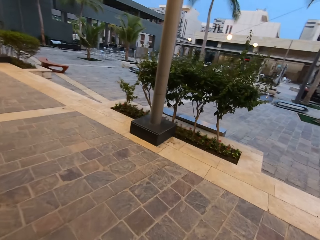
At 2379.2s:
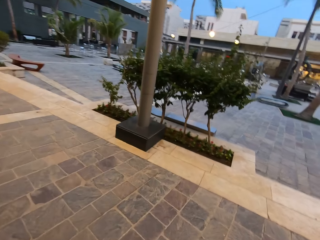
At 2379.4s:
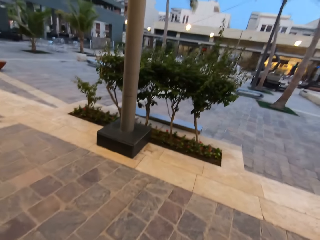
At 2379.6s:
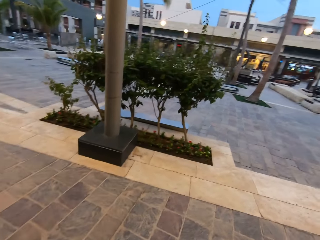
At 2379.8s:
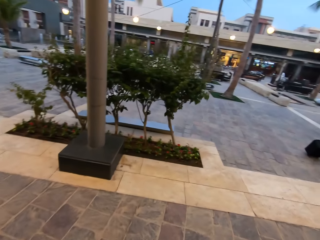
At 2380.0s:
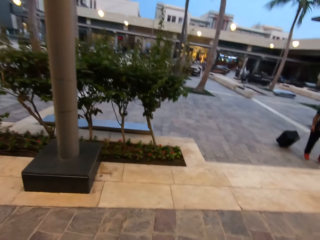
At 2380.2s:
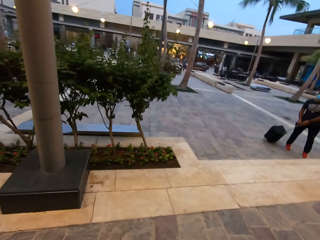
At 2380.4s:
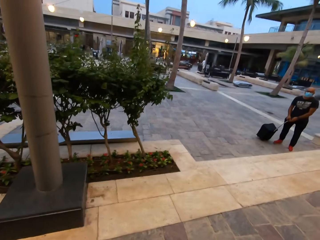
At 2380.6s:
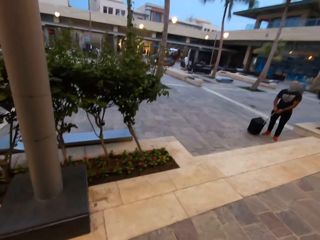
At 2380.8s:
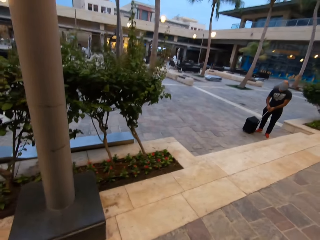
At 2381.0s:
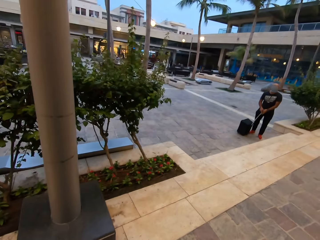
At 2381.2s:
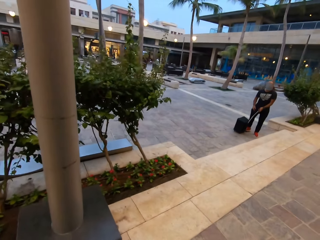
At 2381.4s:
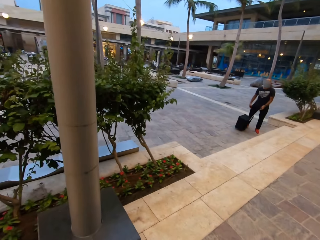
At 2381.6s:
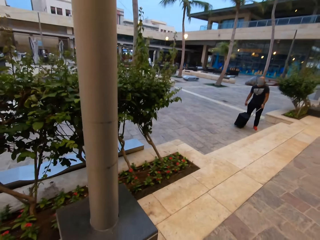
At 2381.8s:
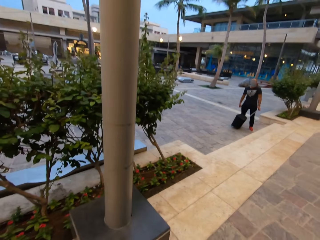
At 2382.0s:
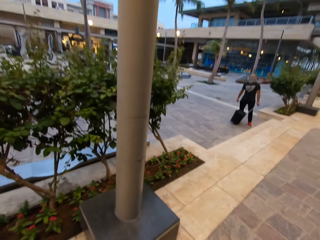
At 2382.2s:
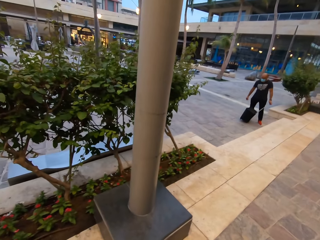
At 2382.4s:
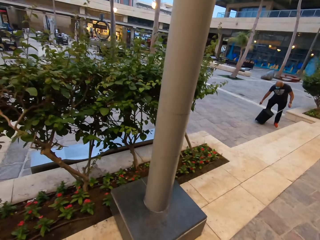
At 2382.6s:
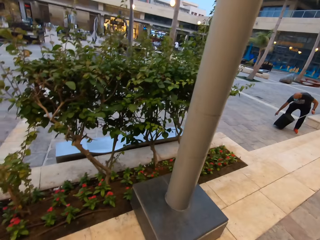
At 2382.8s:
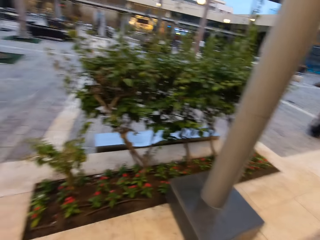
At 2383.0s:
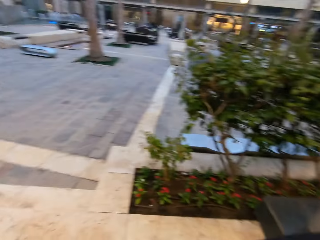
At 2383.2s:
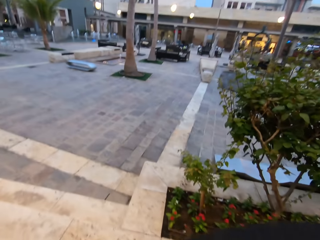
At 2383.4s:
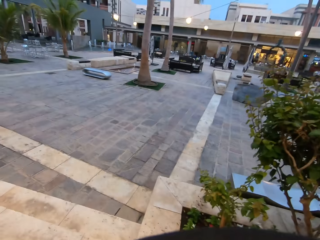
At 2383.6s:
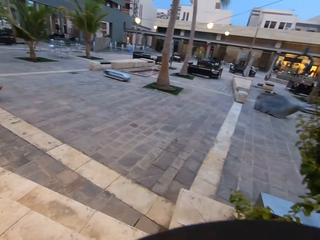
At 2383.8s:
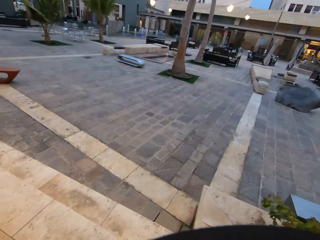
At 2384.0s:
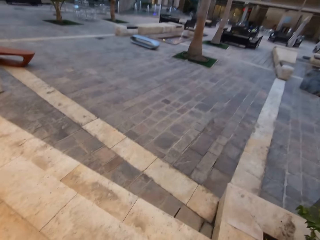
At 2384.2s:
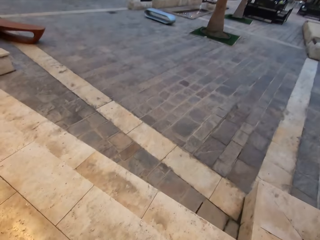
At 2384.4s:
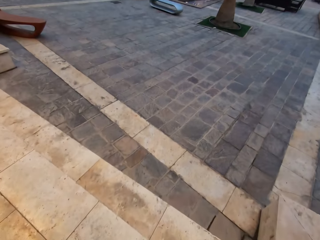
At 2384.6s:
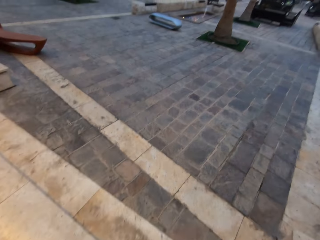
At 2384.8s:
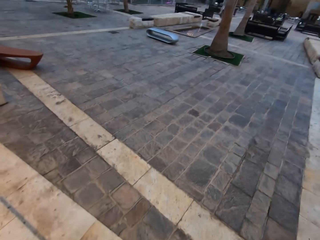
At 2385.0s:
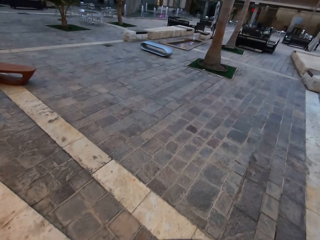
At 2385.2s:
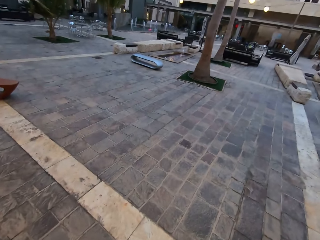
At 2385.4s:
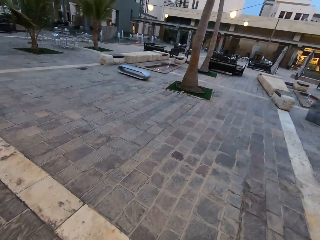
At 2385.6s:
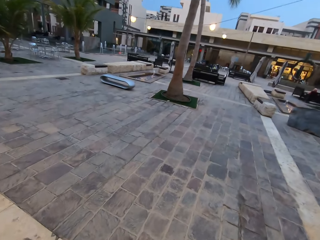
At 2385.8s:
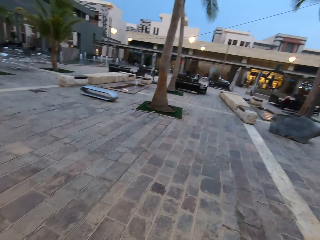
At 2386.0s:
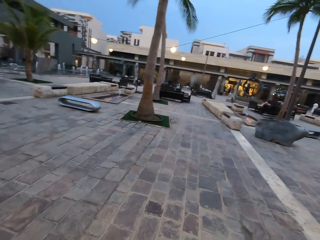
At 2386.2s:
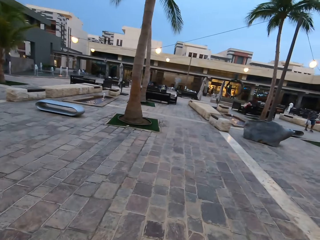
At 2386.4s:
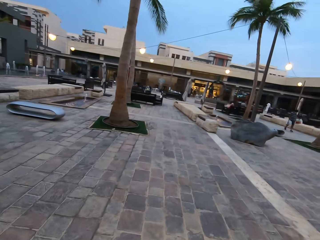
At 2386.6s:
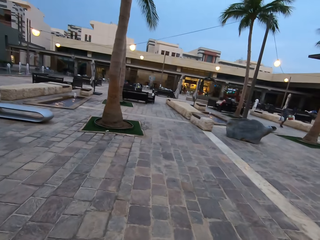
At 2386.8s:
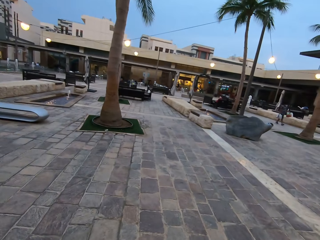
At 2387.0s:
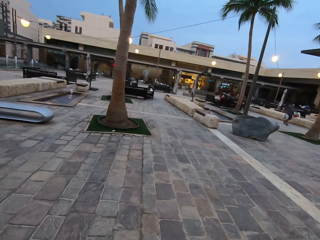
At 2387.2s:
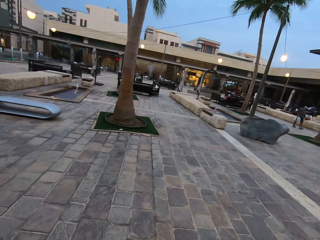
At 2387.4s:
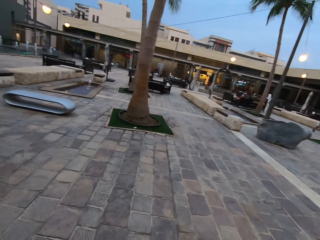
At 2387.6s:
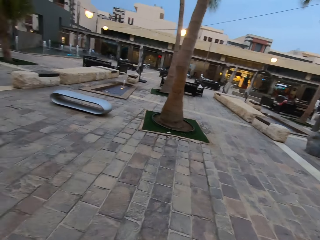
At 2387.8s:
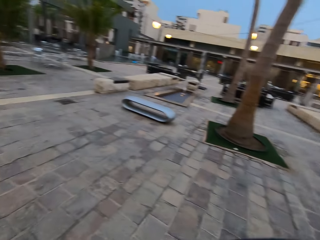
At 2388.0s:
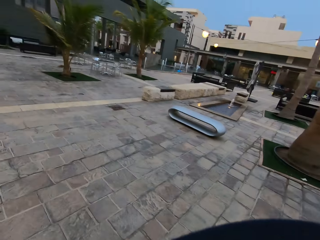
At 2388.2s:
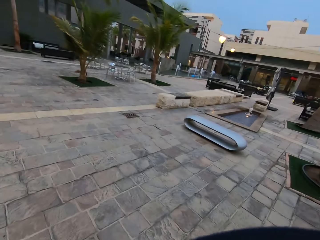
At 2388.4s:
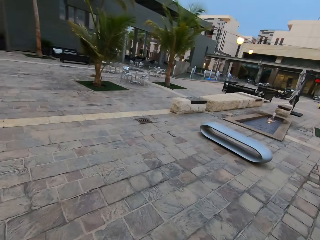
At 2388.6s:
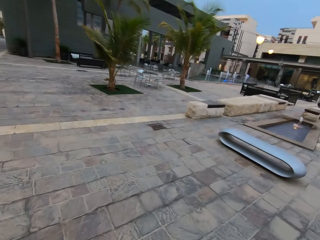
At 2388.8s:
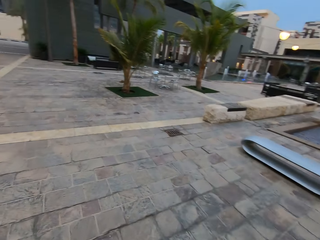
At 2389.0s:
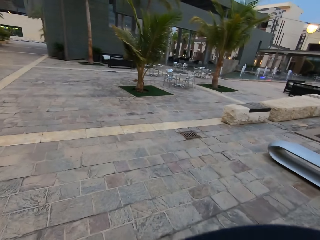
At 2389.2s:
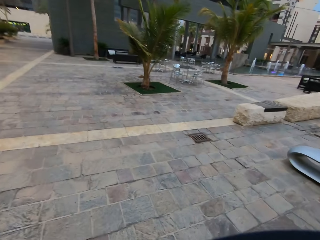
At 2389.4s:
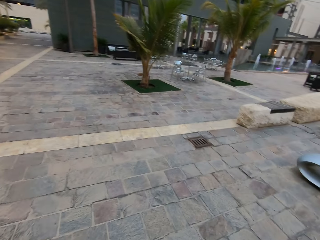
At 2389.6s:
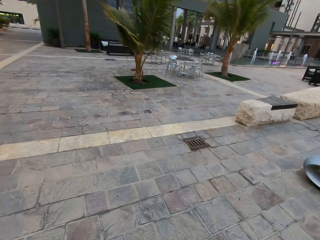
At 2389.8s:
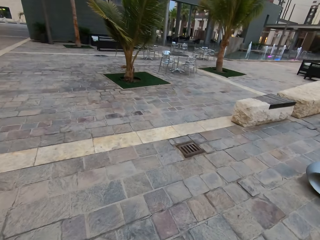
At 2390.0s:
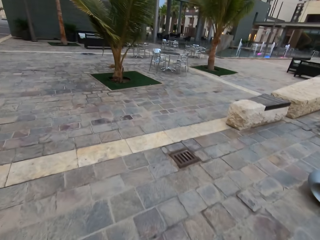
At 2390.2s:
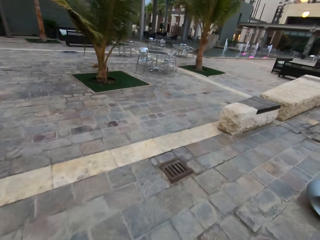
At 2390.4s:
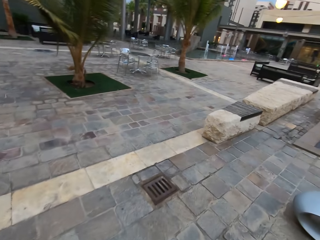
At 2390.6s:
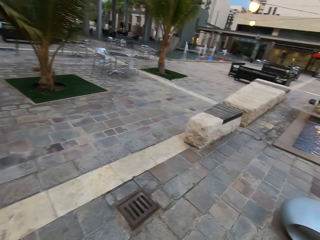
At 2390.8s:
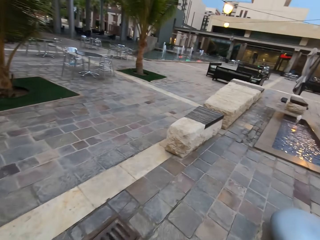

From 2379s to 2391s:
The camera wearer looks around. A person holds the bag. The person carries the bag. Another person walks with packets to the room.

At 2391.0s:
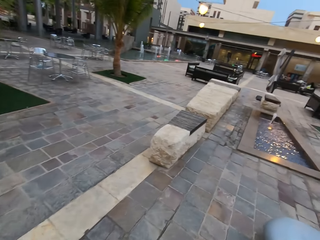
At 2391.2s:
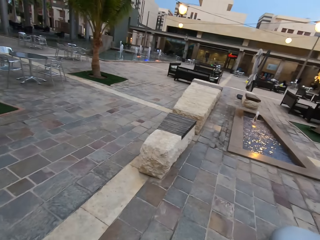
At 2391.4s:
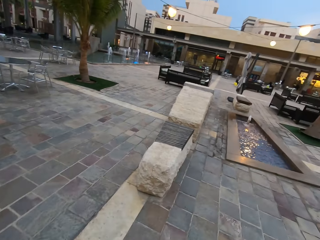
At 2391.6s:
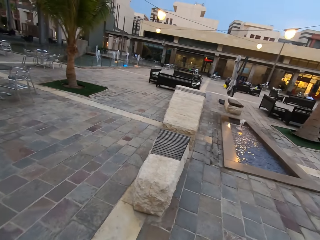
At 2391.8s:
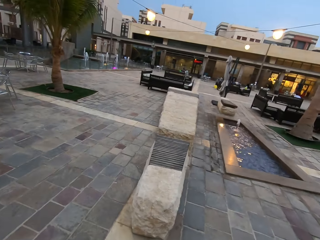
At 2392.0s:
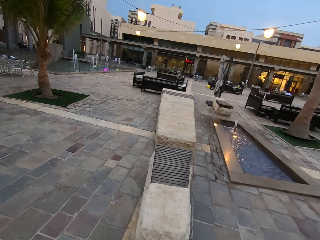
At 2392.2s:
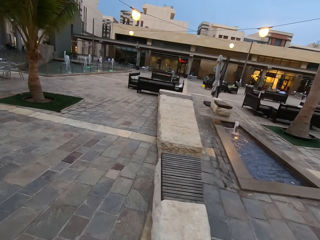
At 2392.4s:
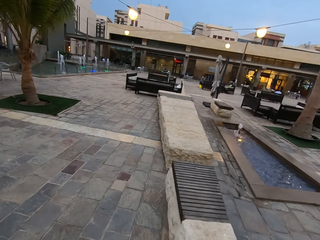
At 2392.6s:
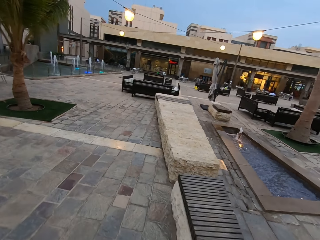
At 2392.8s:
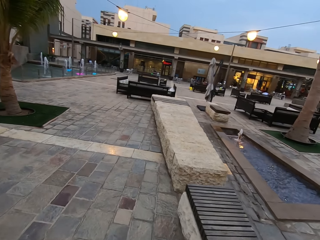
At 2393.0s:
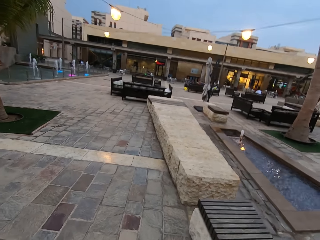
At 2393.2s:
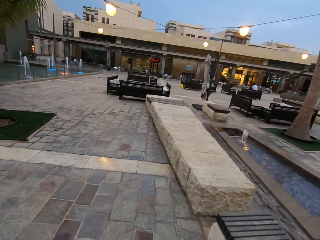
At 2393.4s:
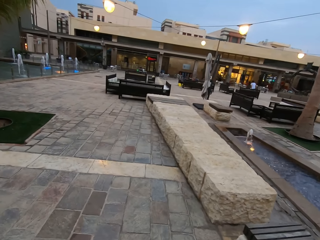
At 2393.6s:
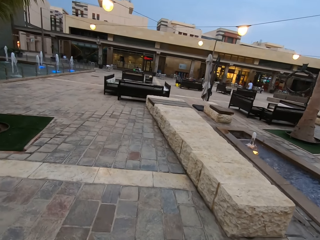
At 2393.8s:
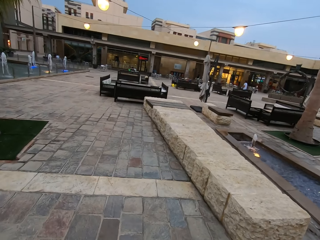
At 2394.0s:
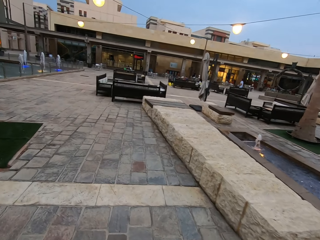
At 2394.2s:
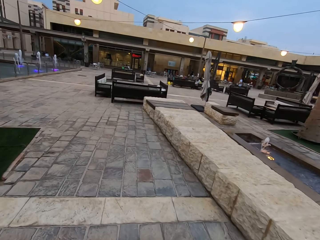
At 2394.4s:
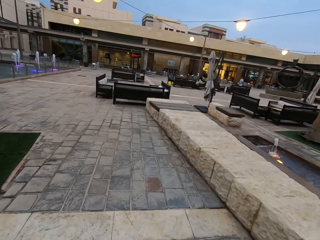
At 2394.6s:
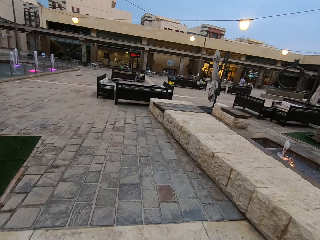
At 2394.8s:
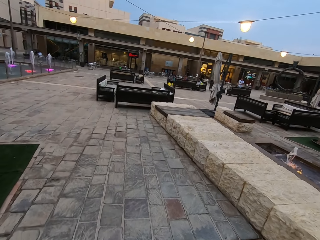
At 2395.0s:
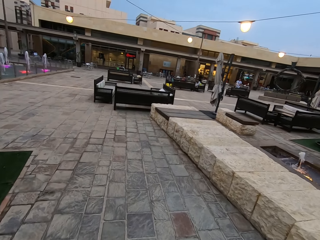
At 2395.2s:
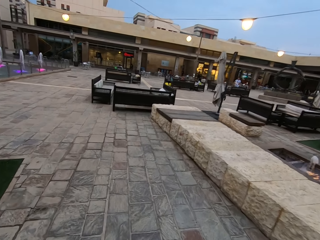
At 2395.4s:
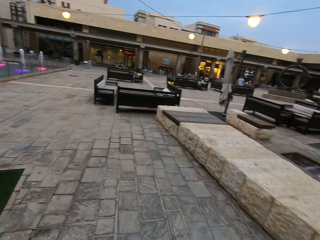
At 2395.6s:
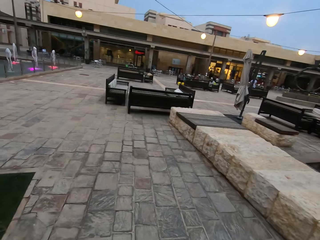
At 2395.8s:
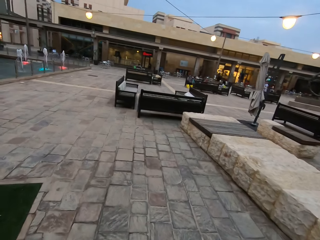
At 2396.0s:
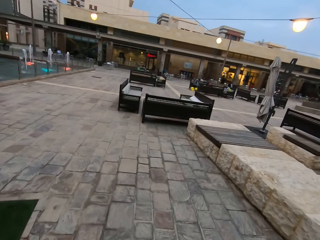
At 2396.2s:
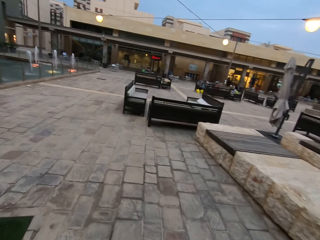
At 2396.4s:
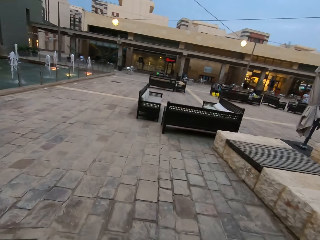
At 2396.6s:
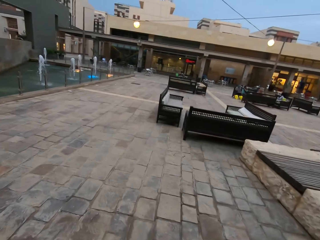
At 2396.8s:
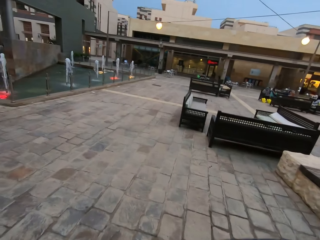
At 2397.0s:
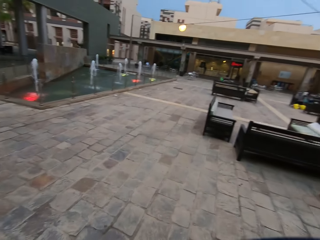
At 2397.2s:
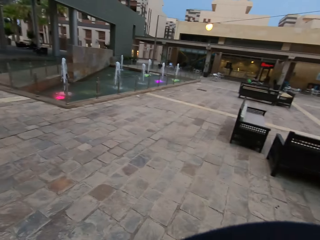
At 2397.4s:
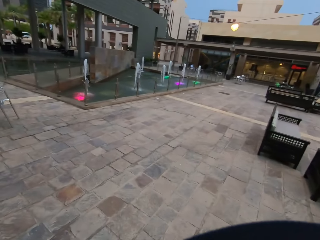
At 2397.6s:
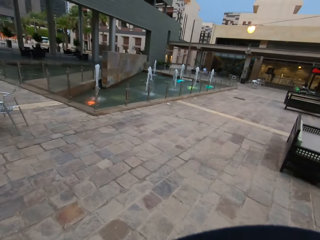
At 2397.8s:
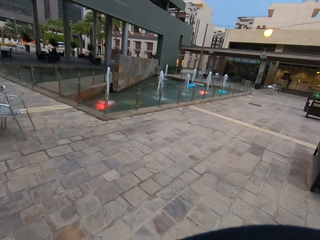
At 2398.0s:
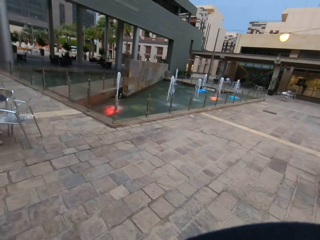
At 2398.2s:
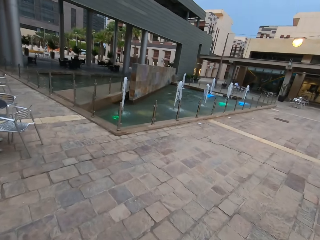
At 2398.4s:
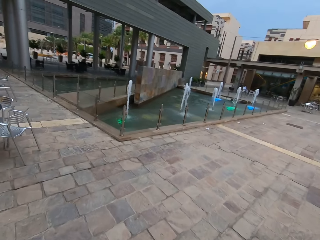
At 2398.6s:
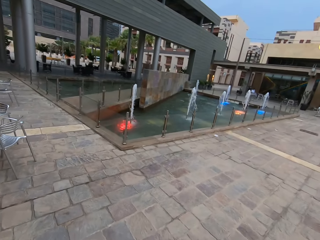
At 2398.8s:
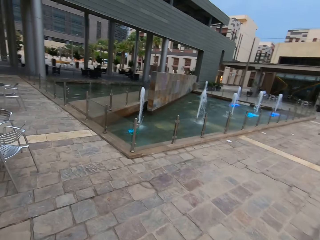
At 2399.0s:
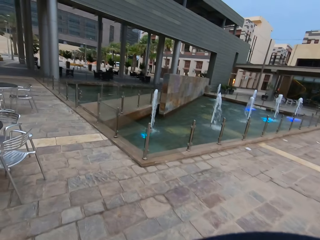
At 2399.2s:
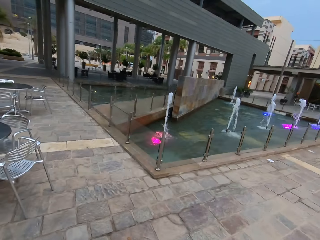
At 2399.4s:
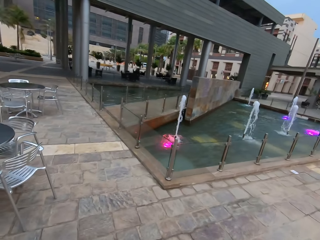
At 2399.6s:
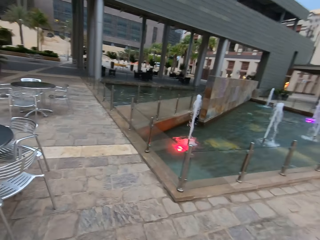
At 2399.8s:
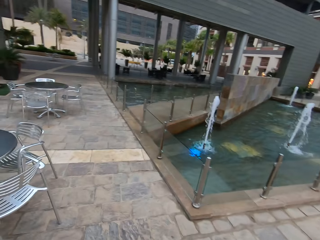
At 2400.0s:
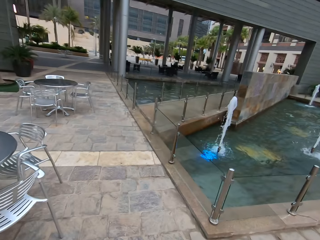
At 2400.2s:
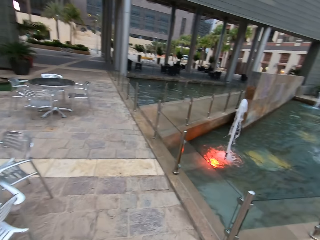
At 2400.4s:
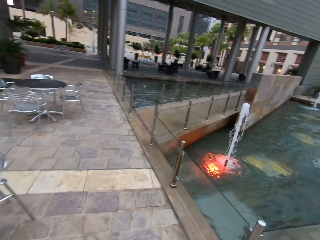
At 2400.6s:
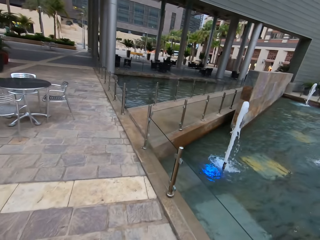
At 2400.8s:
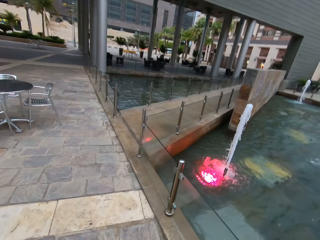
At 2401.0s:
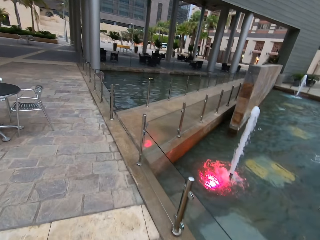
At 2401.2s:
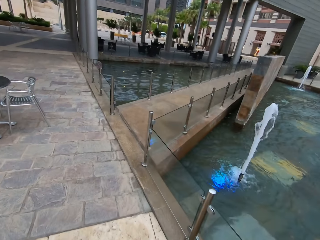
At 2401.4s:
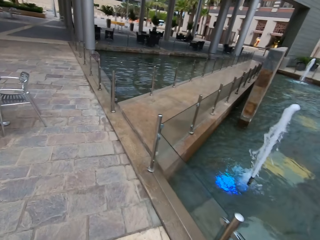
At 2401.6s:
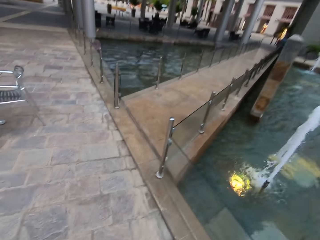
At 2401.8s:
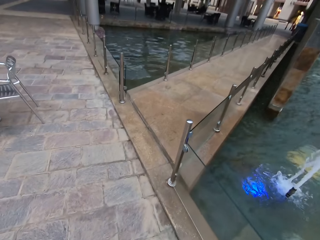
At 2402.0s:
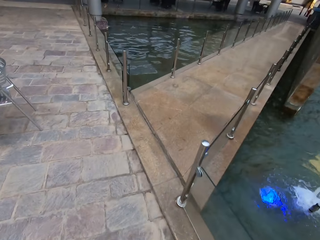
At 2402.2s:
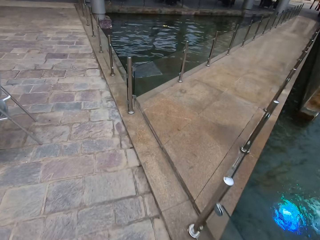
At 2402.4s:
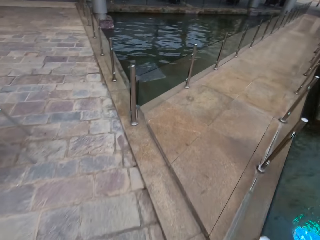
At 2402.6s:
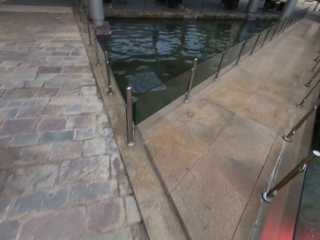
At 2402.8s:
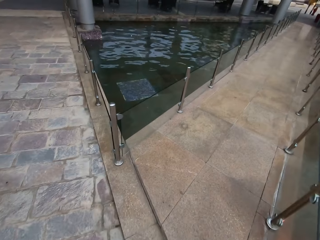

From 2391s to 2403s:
The camera wearer walks. They walk towards the buildings.
